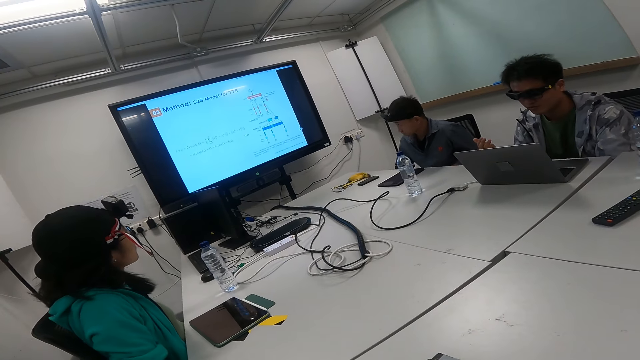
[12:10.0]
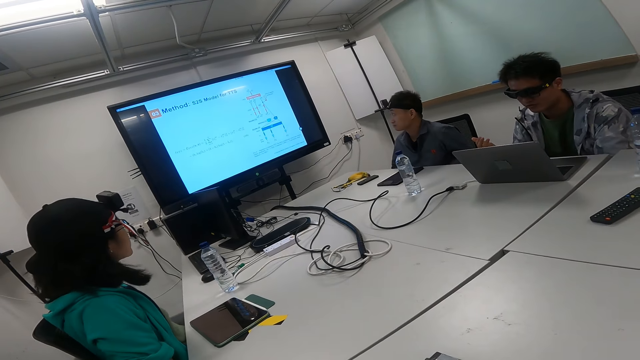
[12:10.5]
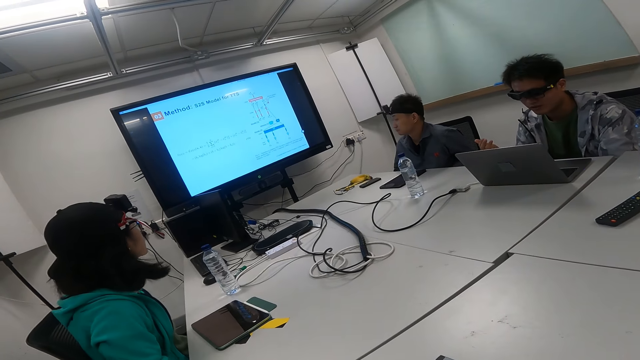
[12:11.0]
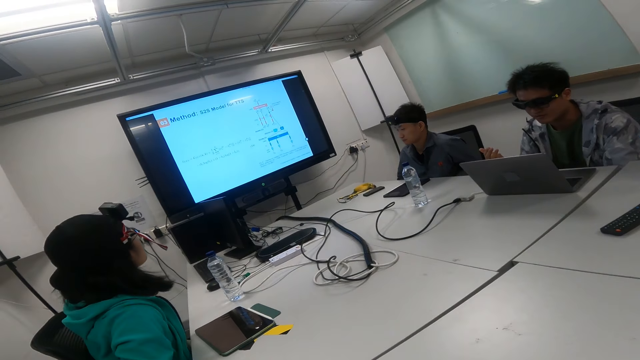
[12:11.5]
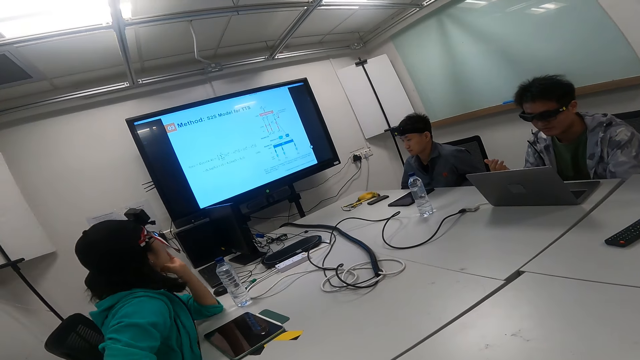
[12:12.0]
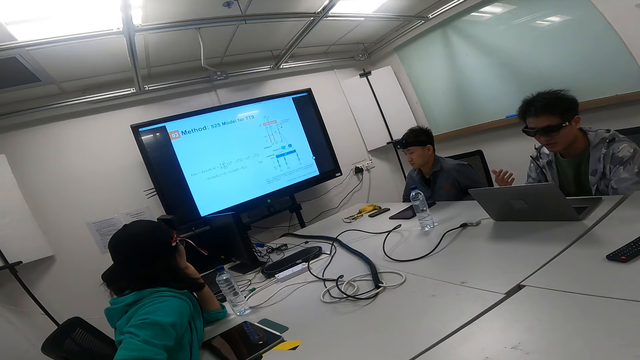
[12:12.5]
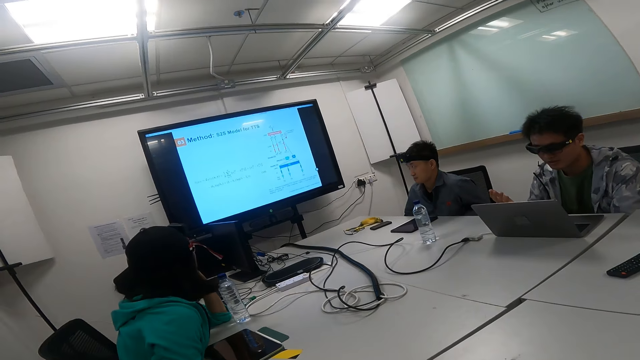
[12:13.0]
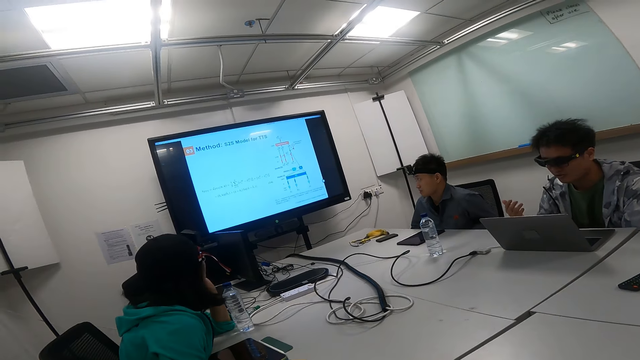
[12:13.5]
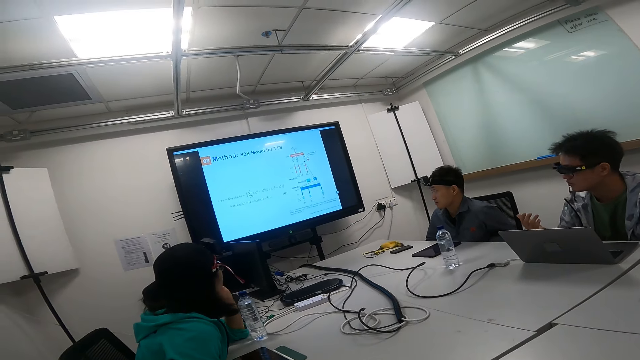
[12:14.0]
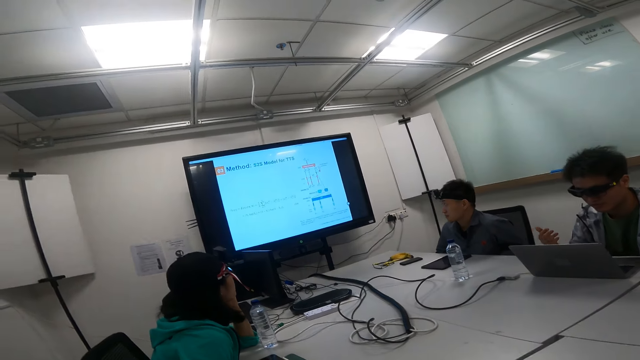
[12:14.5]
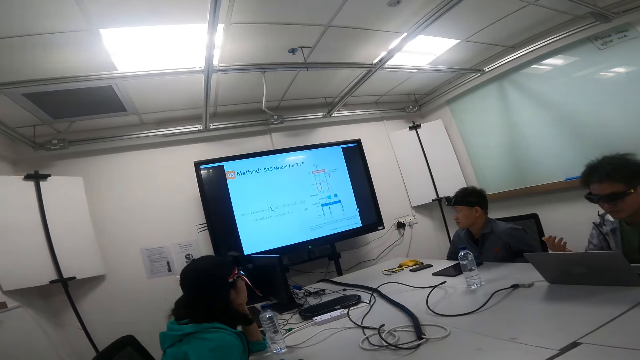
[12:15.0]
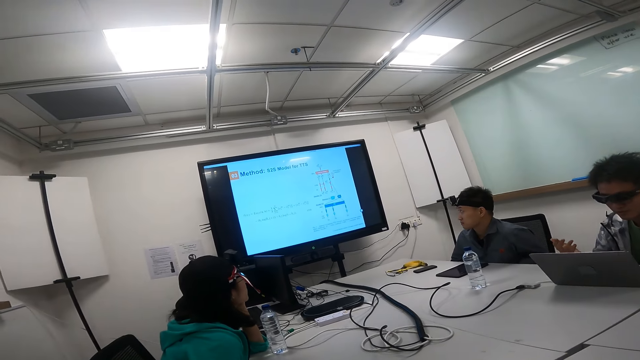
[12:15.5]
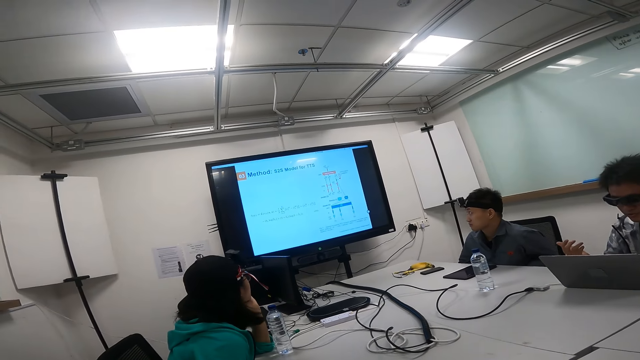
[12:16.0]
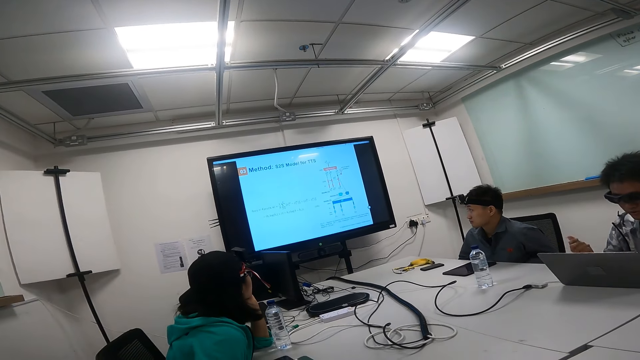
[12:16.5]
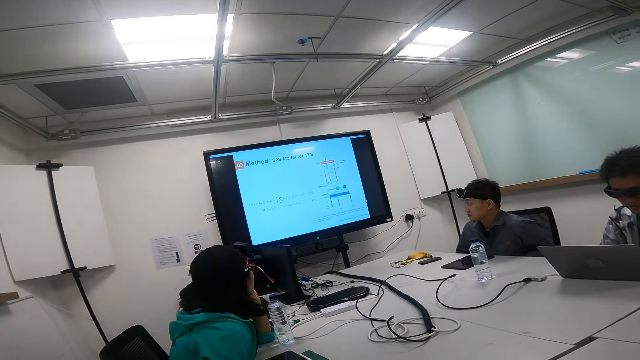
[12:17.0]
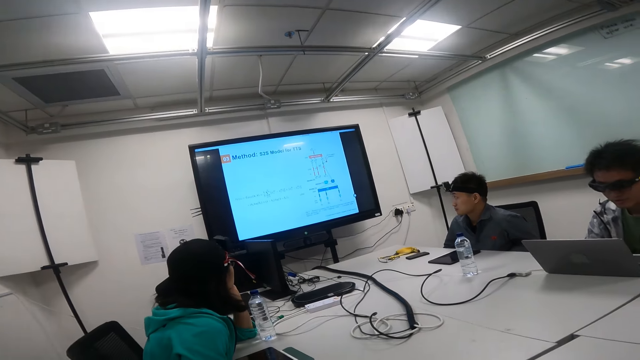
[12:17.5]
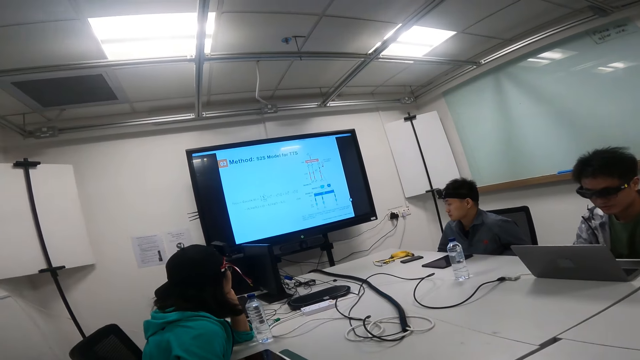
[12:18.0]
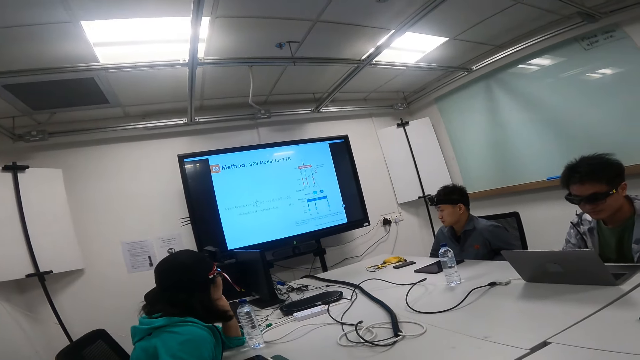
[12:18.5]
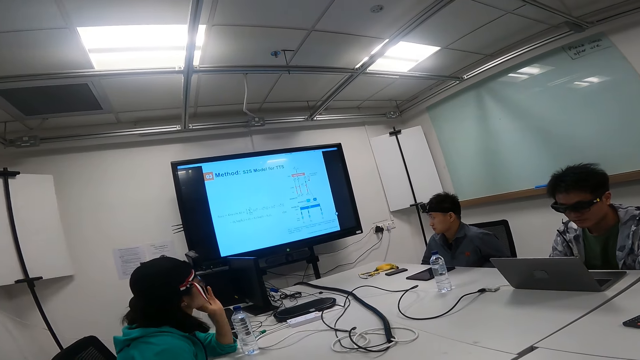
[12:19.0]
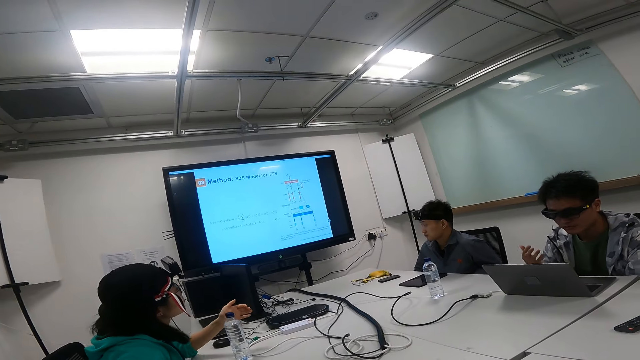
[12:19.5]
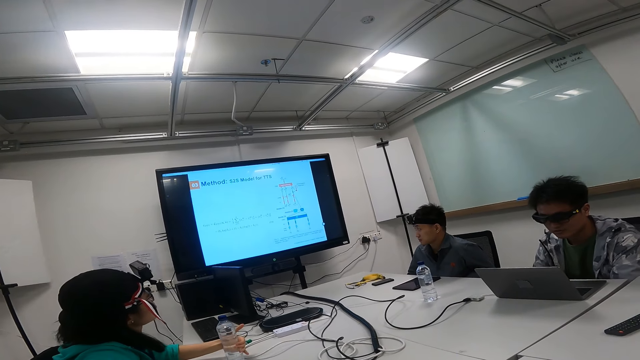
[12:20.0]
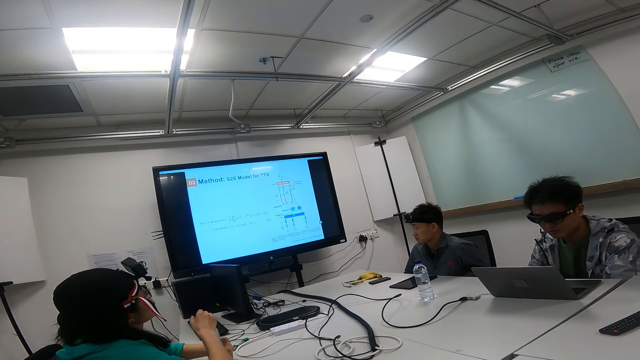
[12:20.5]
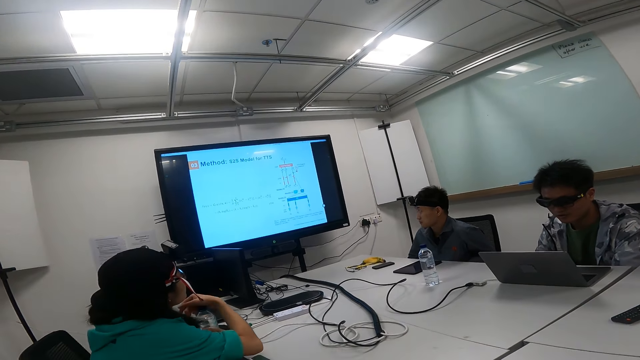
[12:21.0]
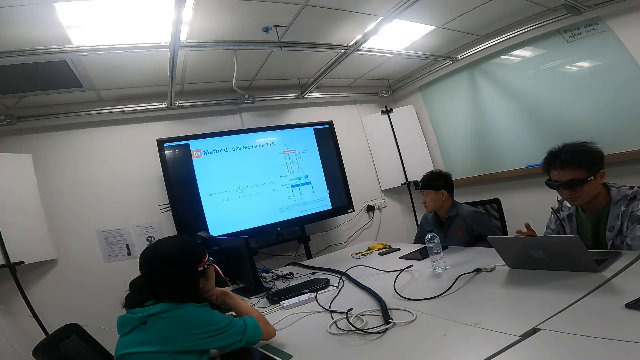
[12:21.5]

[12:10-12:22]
The camera wearer looks around.

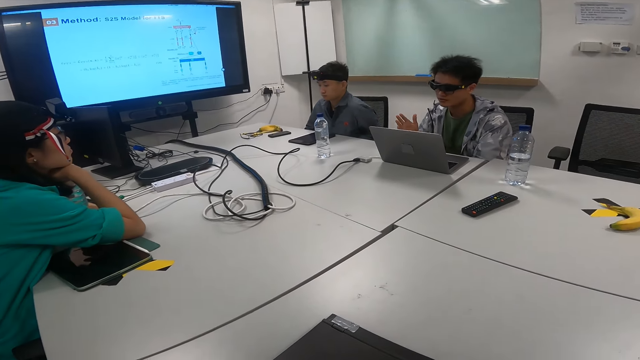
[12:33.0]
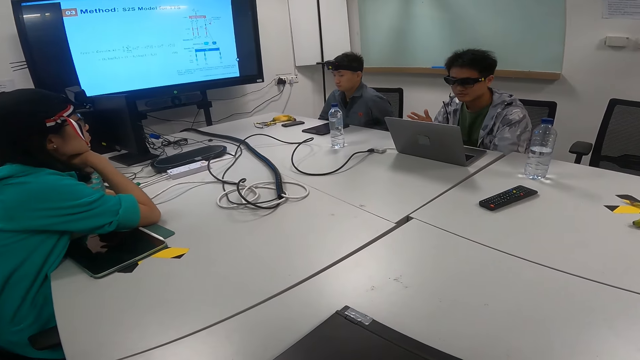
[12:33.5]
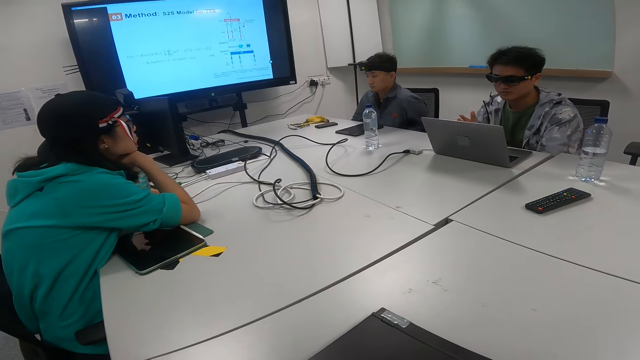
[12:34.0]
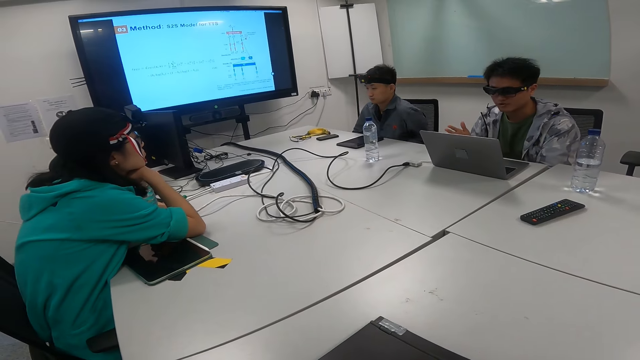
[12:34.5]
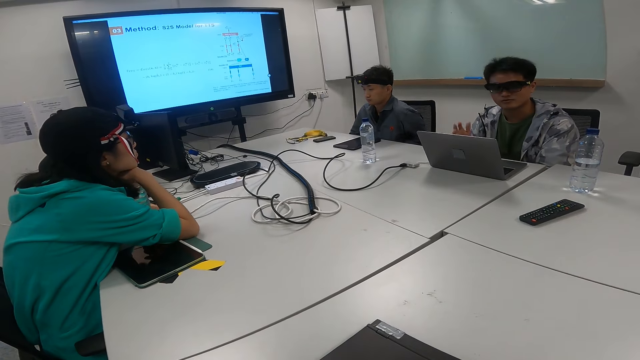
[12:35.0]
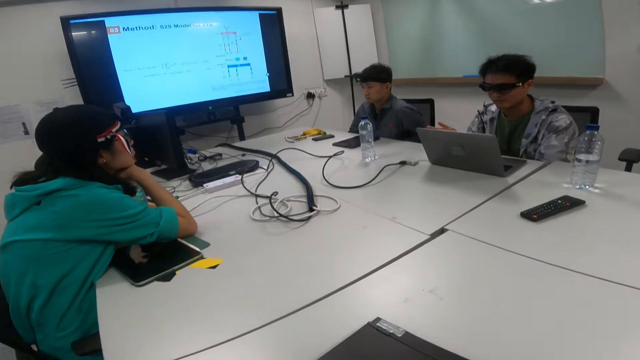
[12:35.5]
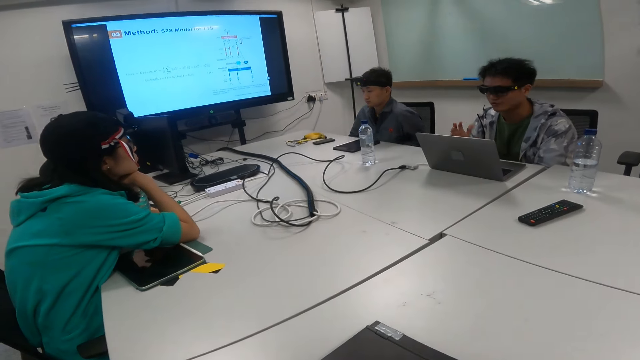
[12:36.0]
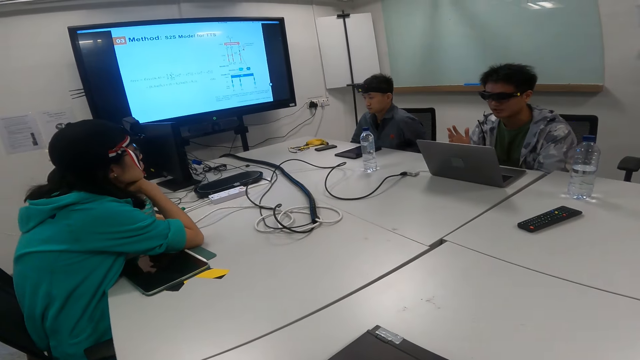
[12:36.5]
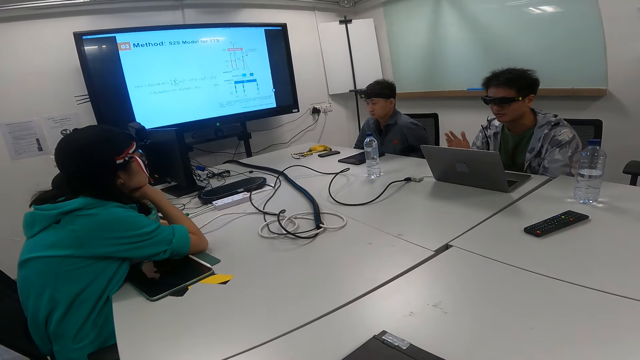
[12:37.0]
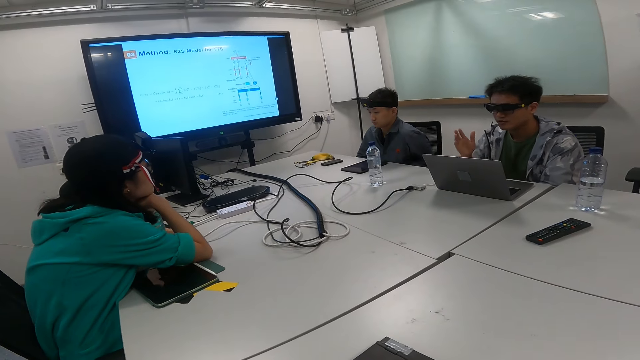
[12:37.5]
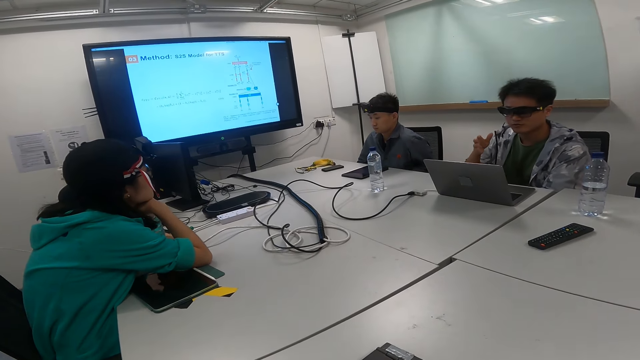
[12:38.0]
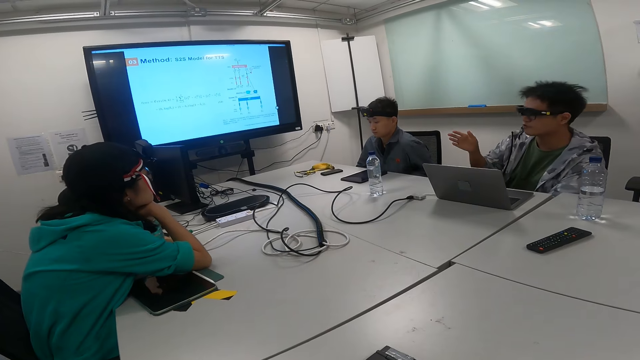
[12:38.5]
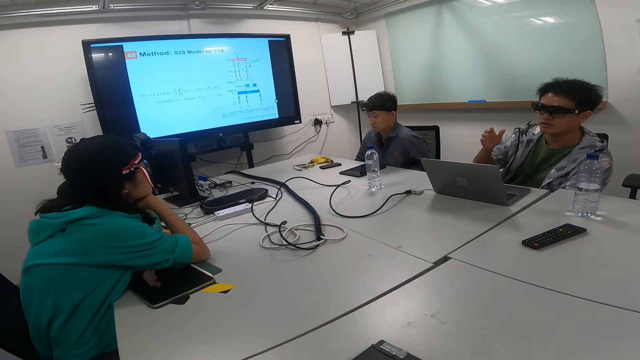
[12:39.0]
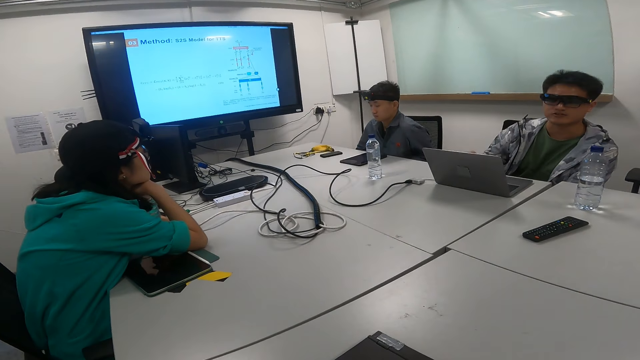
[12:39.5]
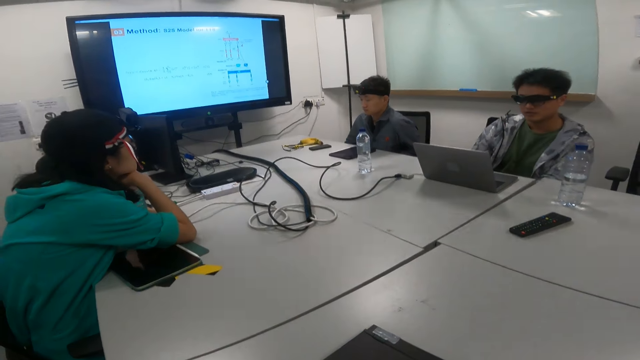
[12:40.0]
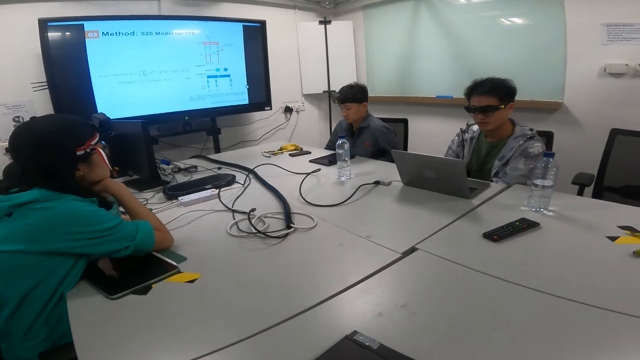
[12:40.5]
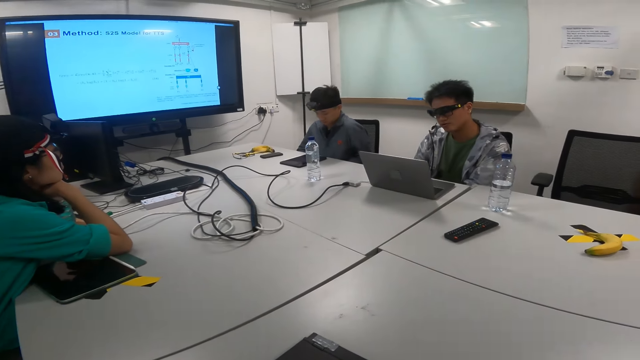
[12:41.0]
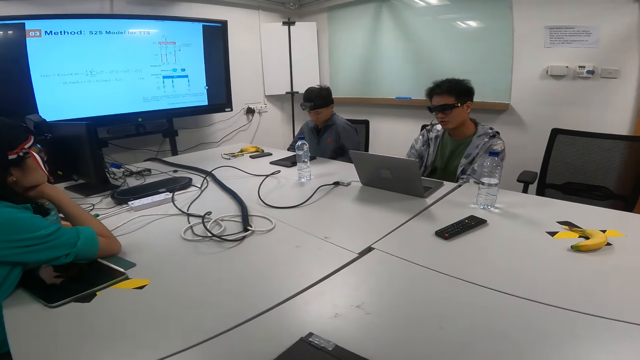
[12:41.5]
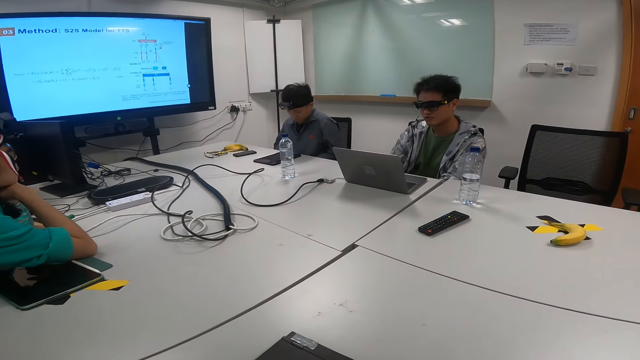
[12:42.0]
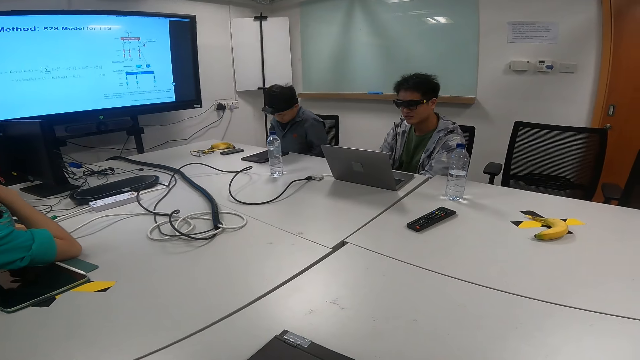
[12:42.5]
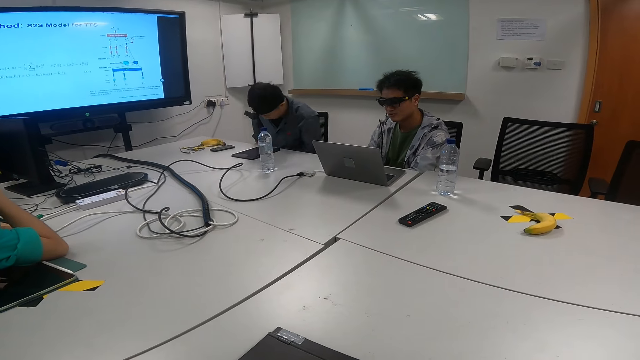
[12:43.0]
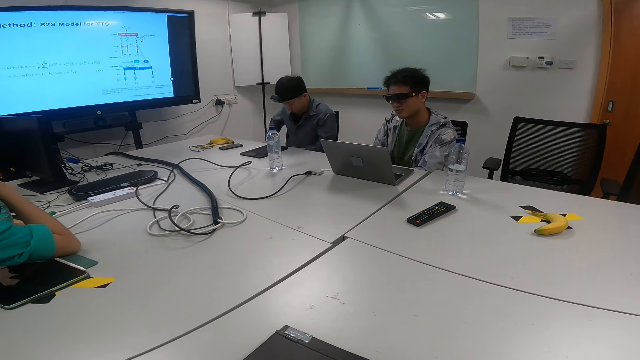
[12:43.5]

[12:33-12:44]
The camera wearer looks at a person explaining.
